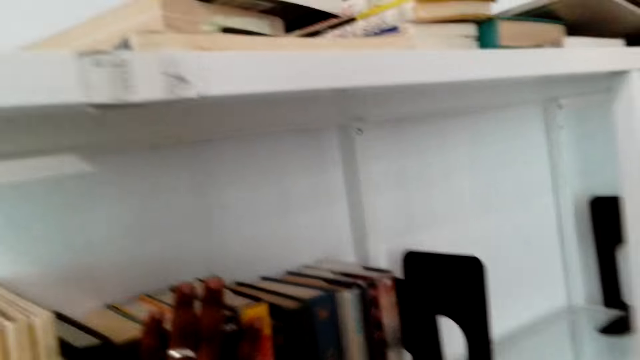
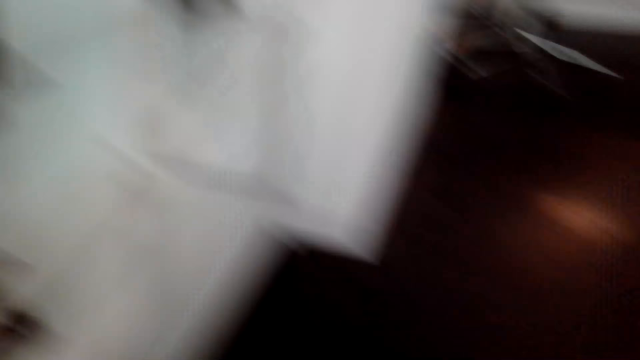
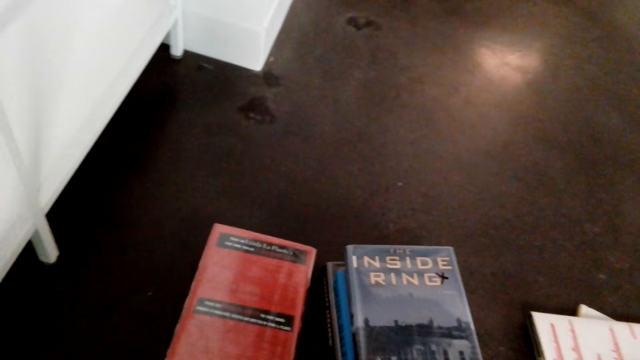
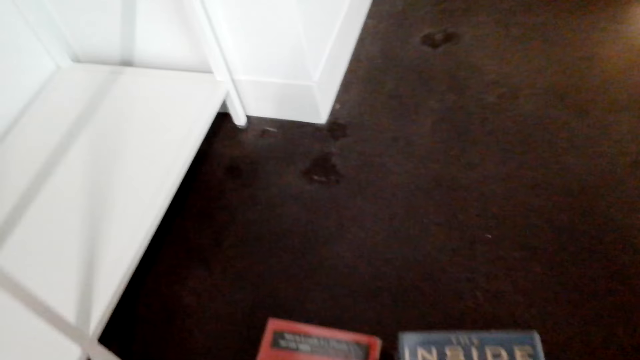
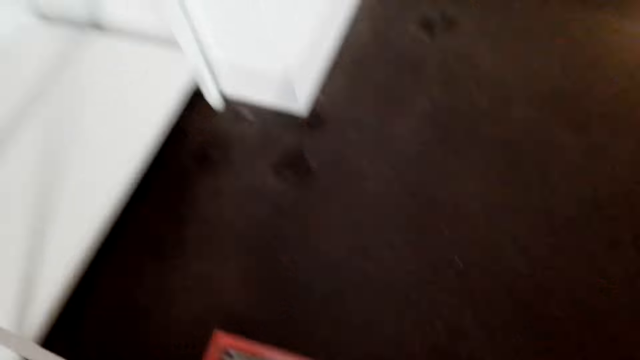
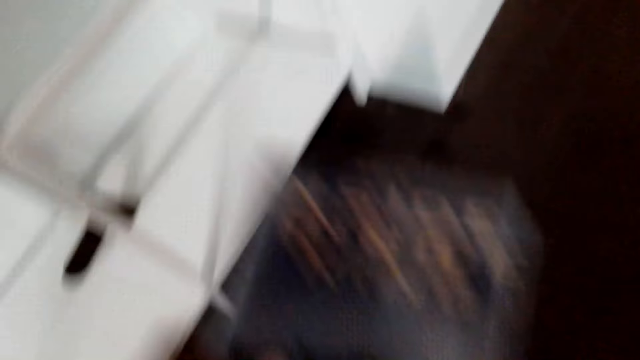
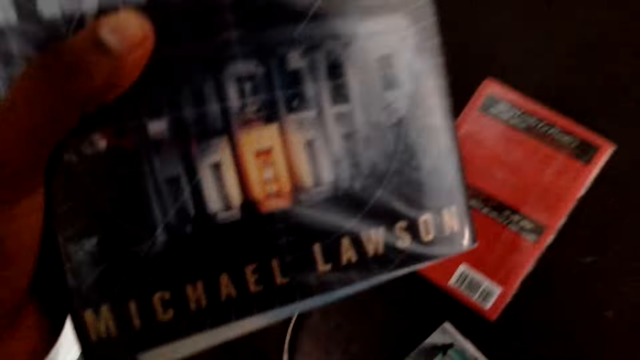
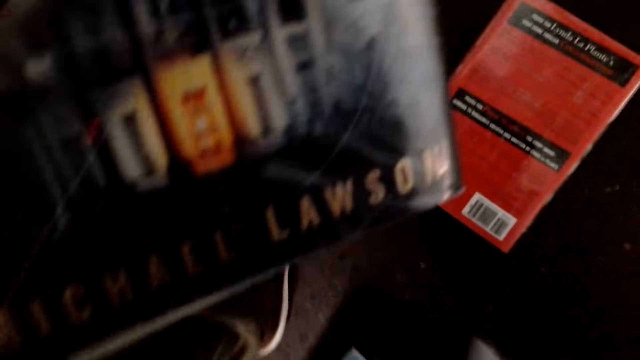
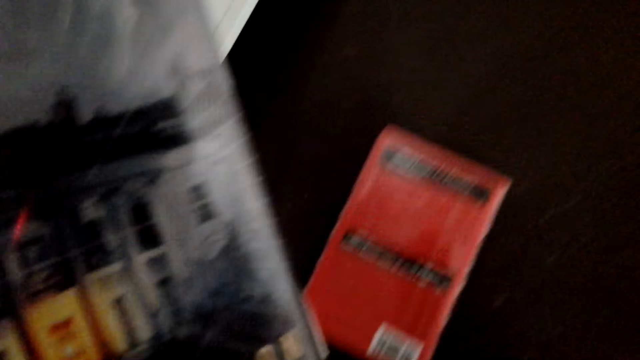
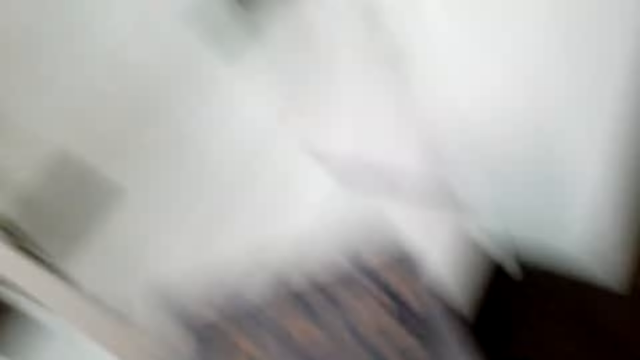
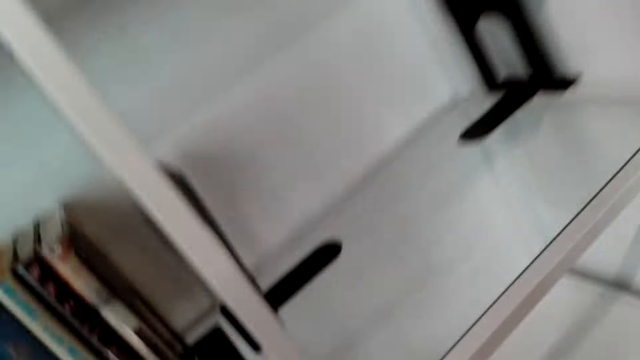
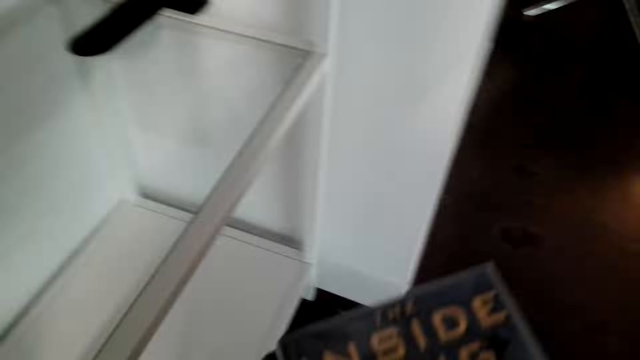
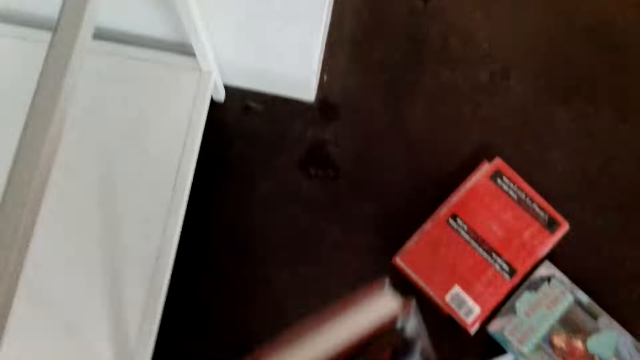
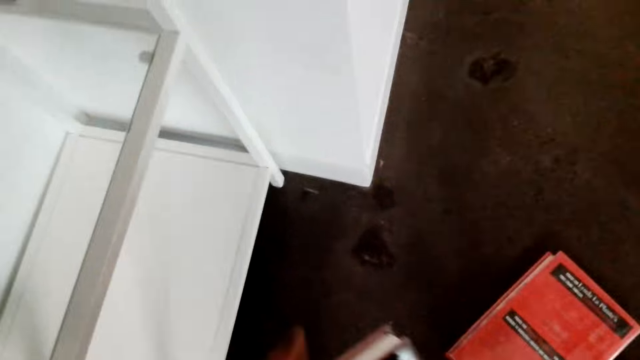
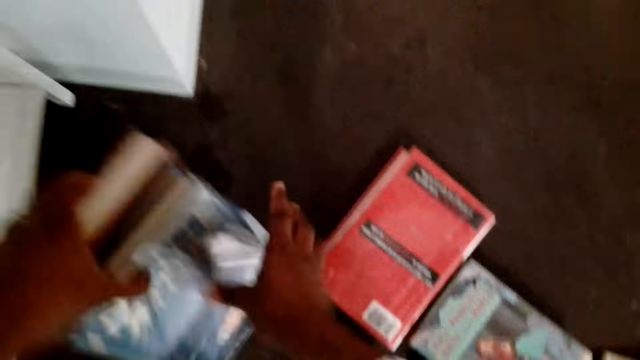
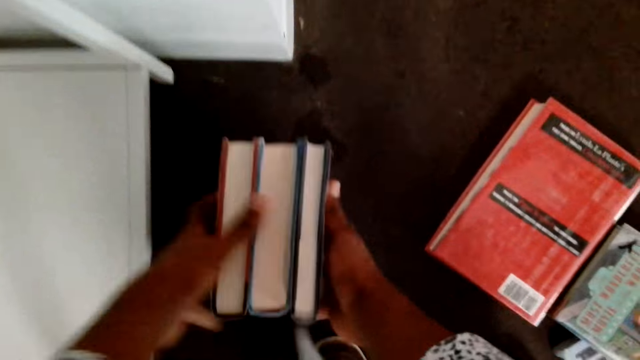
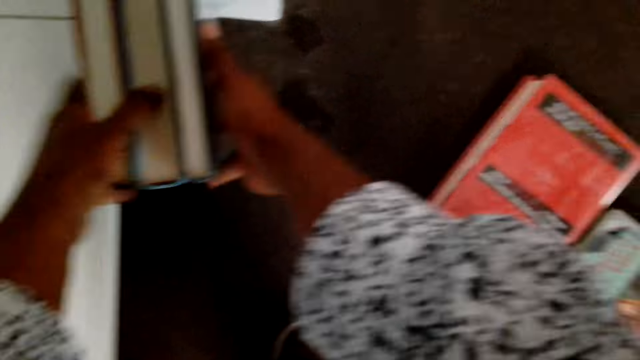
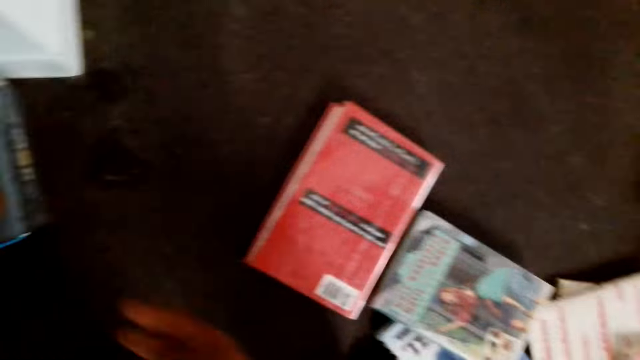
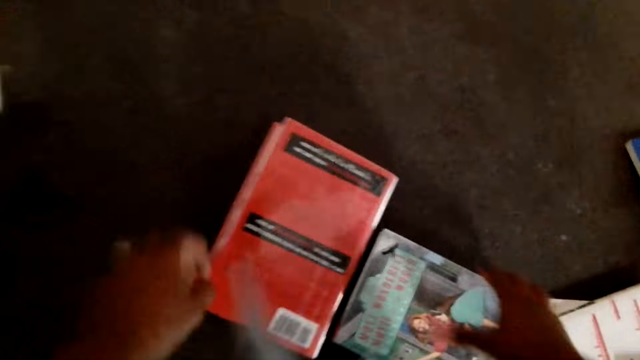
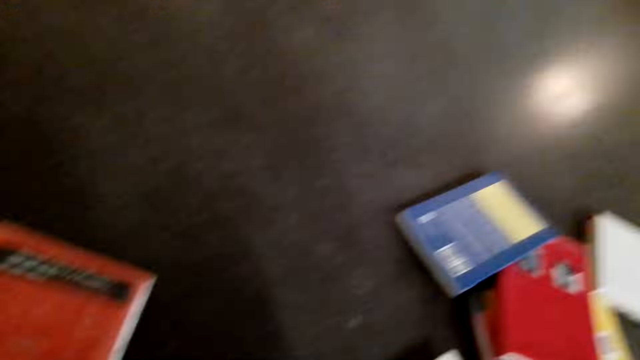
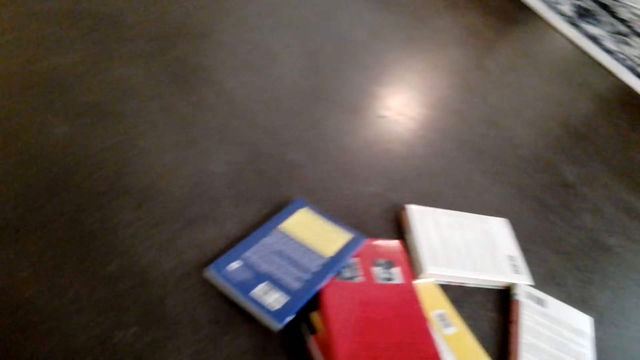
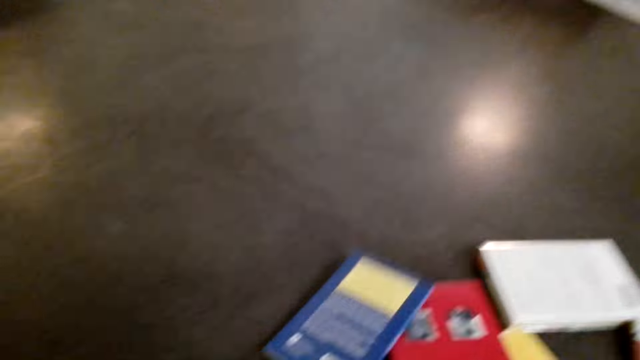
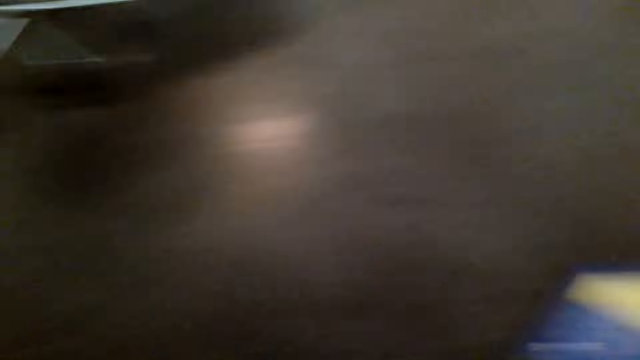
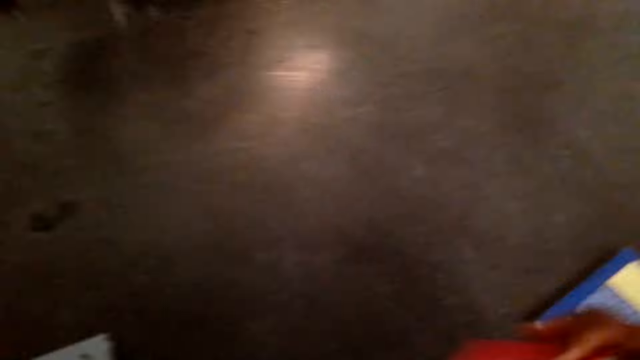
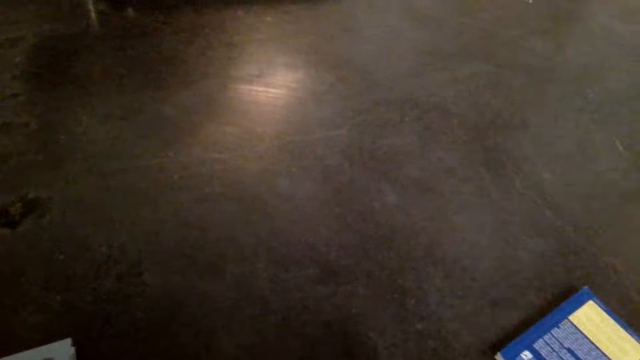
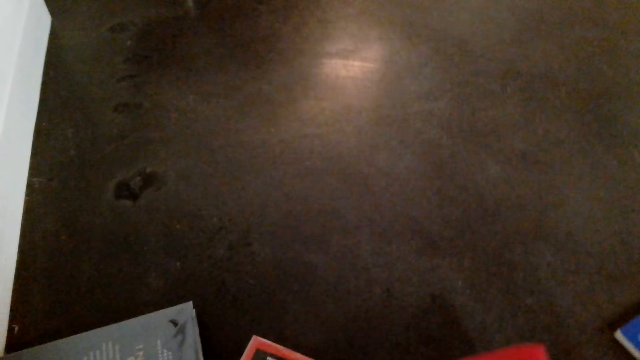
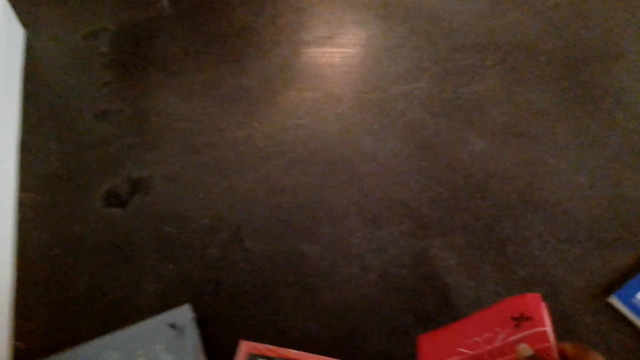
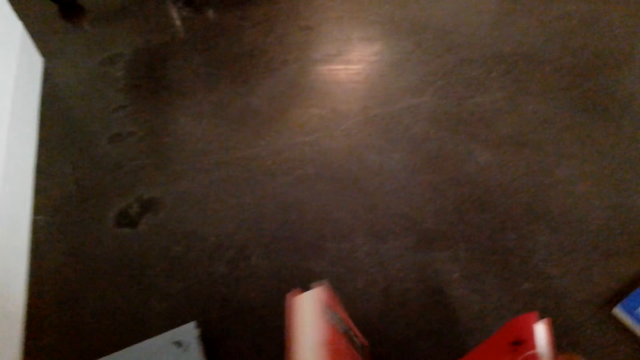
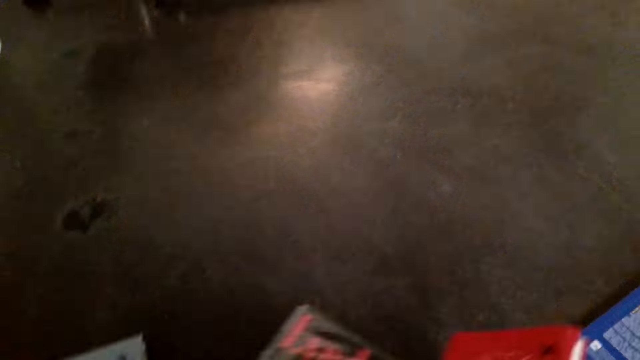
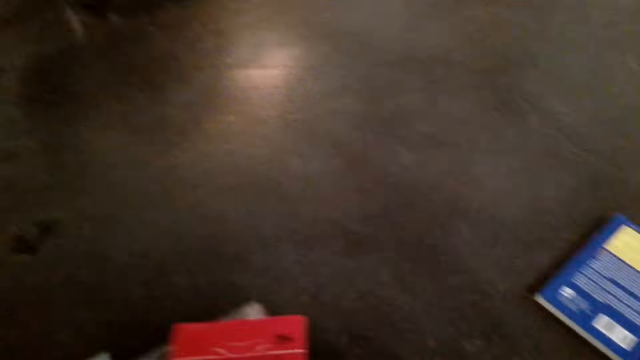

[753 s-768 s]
The camera wearer picks books from the ground. They arrange the books on the floor. They pick the books from the ground.

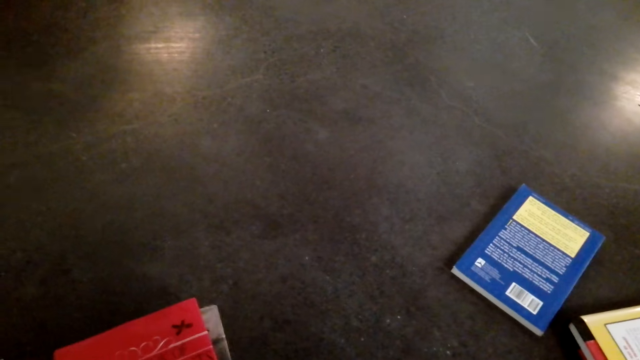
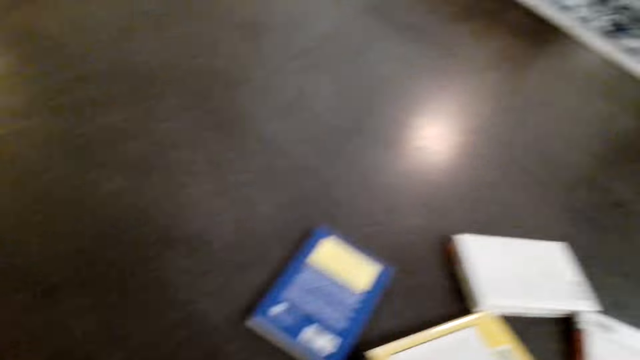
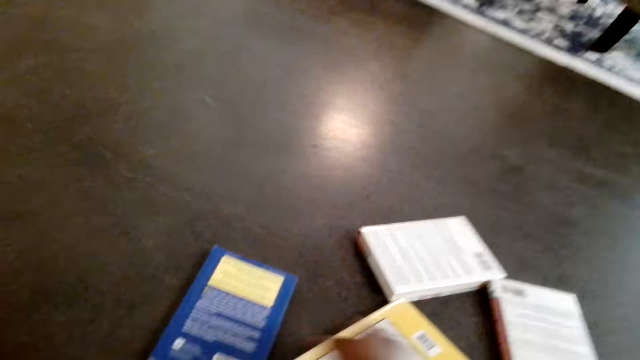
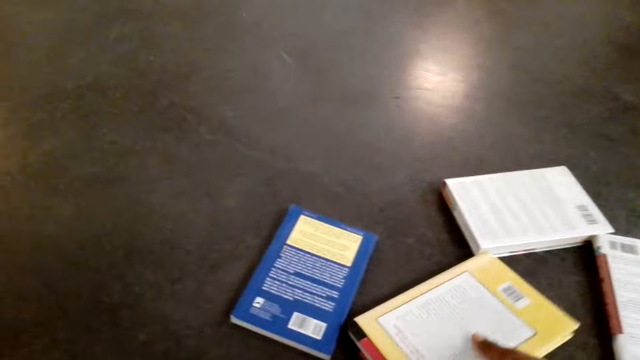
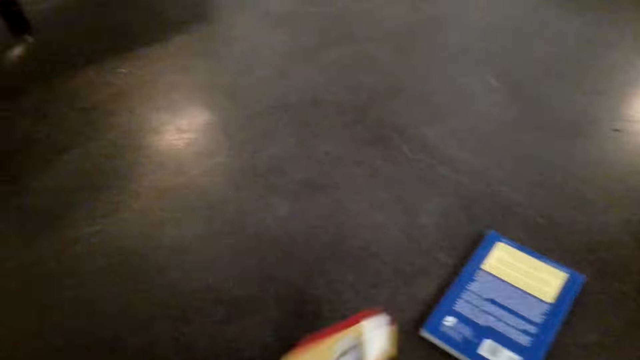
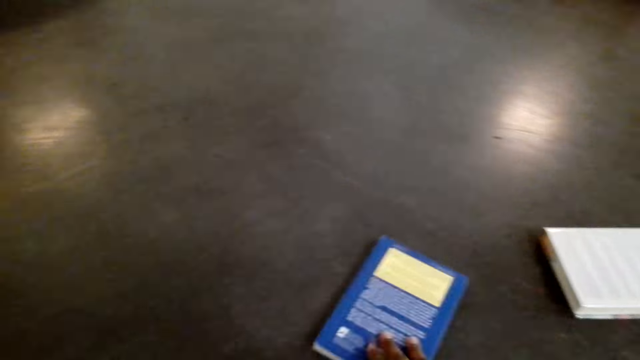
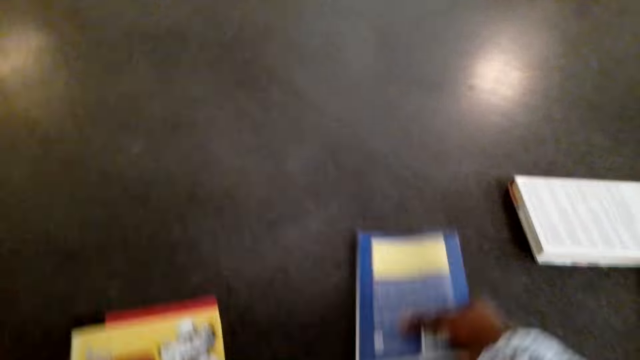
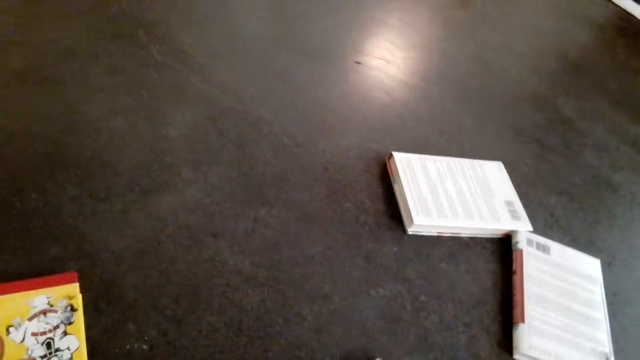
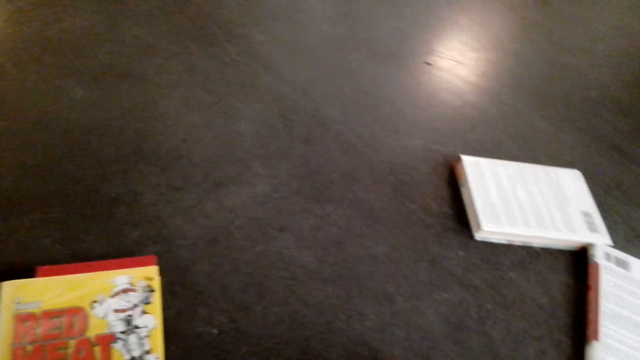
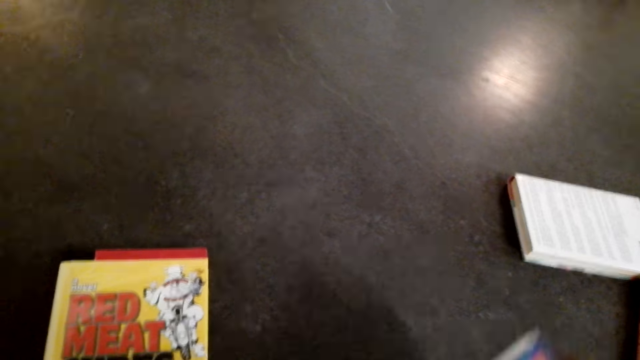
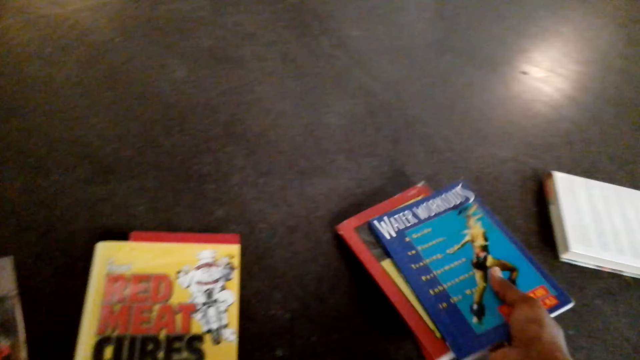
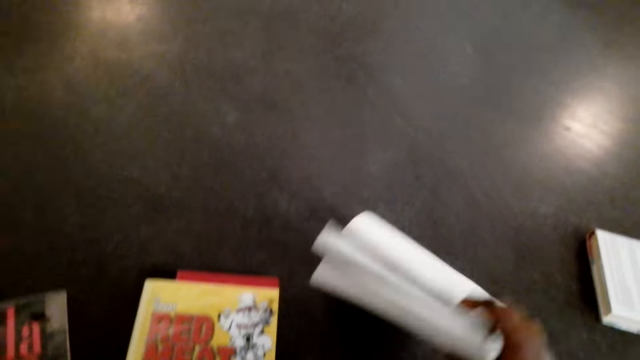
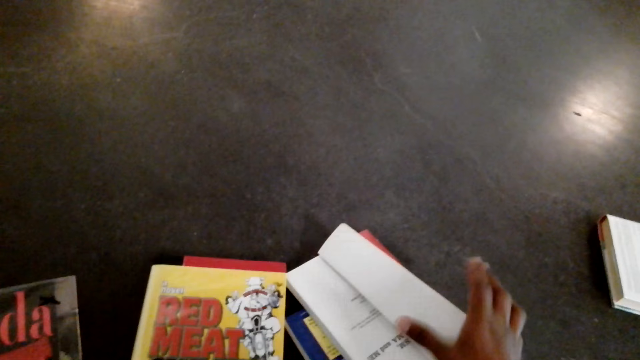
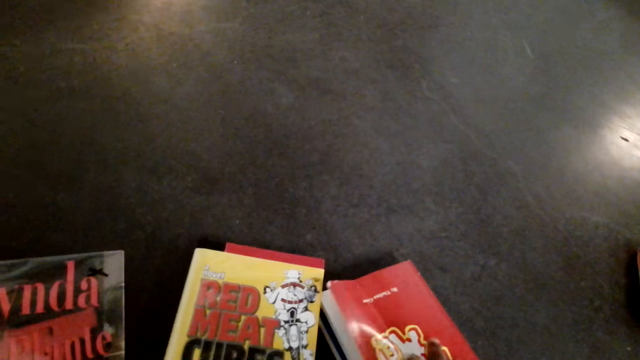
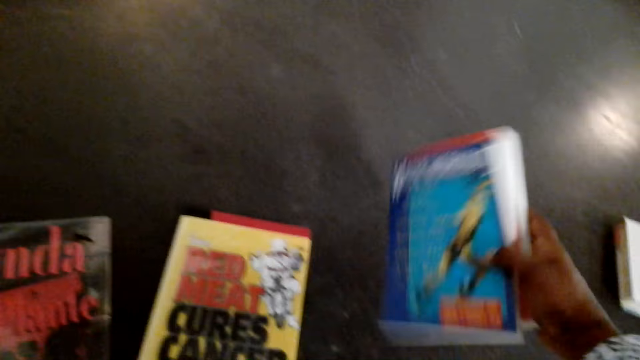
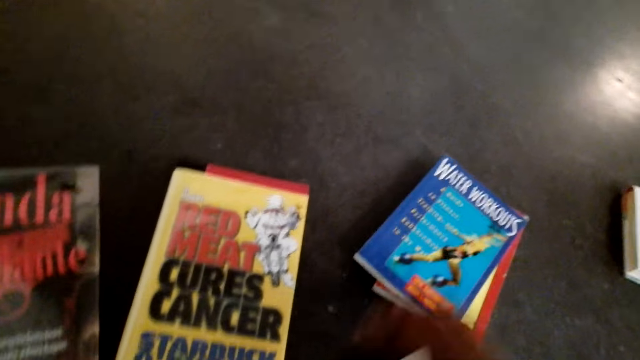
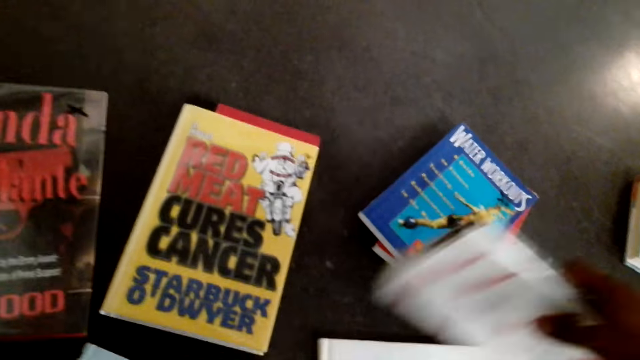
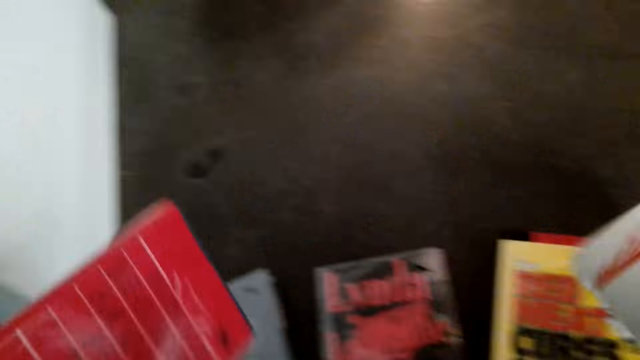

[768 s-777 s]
The camera wearer puts books on the floor.
